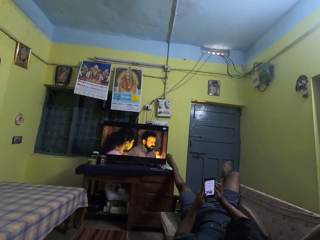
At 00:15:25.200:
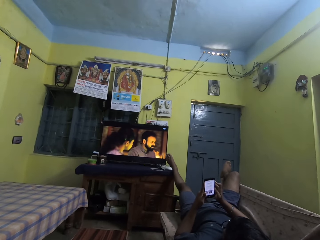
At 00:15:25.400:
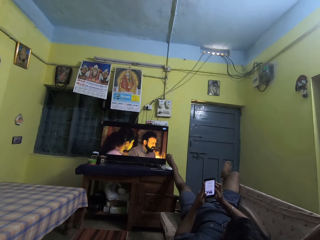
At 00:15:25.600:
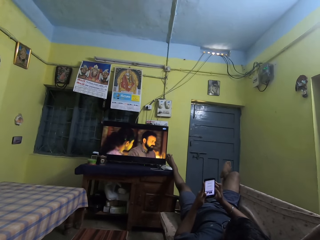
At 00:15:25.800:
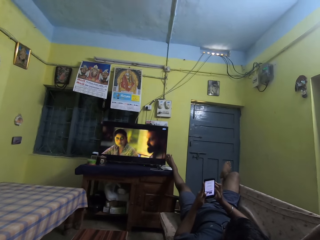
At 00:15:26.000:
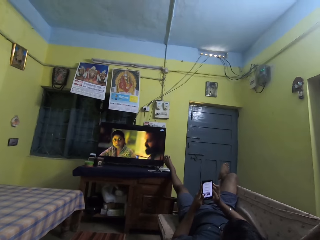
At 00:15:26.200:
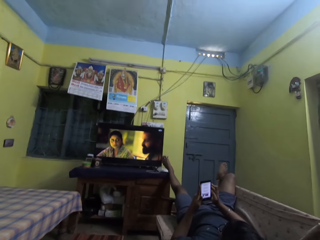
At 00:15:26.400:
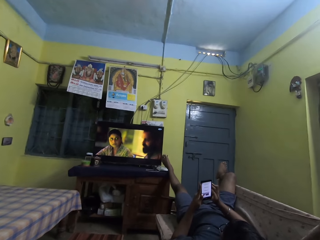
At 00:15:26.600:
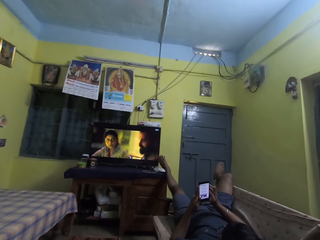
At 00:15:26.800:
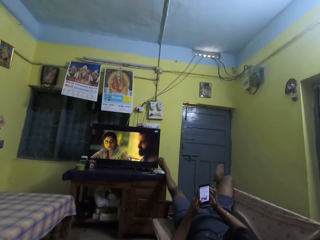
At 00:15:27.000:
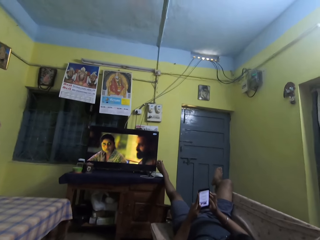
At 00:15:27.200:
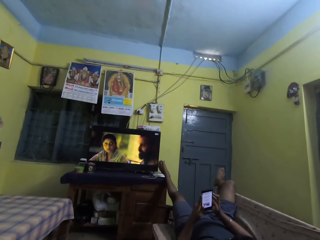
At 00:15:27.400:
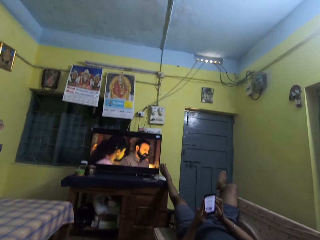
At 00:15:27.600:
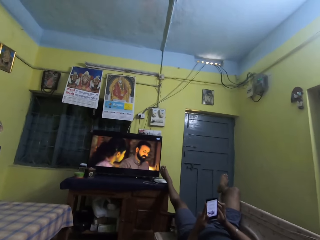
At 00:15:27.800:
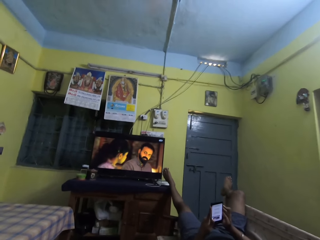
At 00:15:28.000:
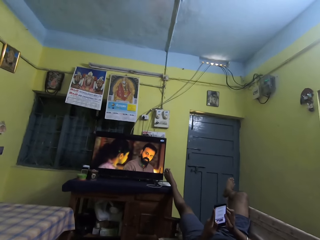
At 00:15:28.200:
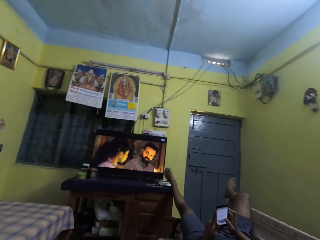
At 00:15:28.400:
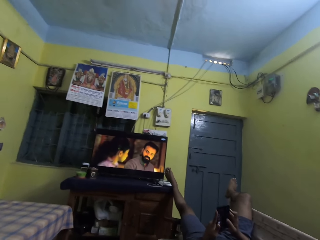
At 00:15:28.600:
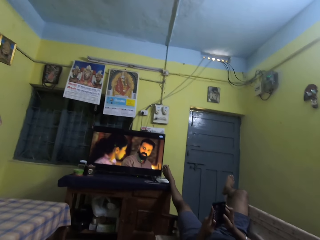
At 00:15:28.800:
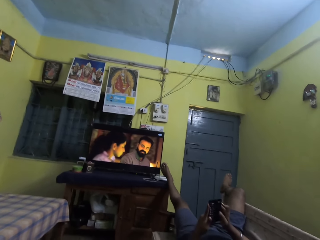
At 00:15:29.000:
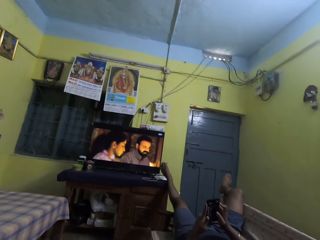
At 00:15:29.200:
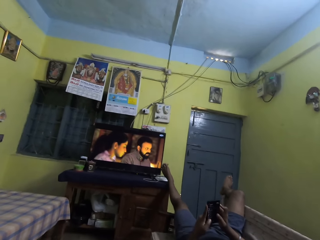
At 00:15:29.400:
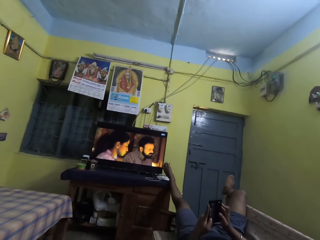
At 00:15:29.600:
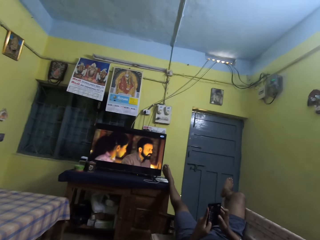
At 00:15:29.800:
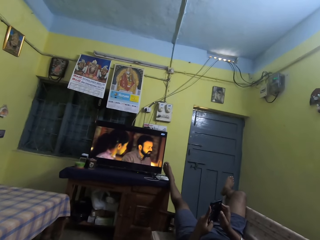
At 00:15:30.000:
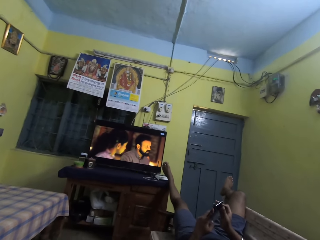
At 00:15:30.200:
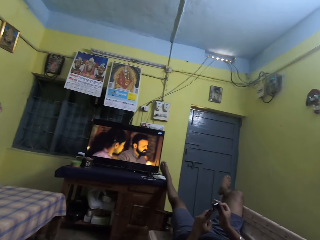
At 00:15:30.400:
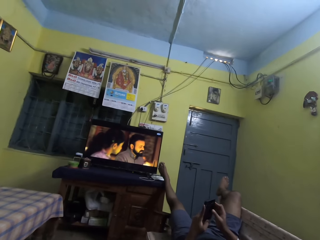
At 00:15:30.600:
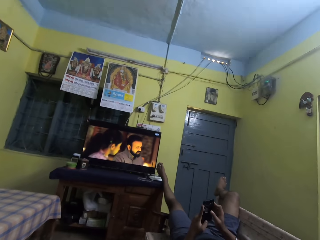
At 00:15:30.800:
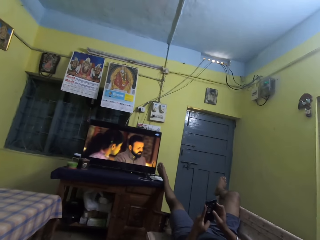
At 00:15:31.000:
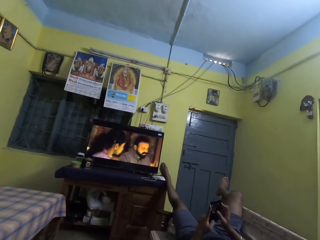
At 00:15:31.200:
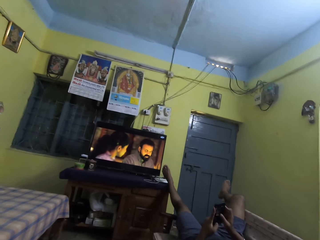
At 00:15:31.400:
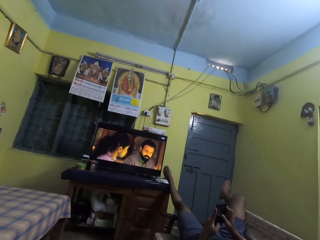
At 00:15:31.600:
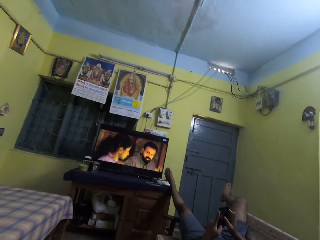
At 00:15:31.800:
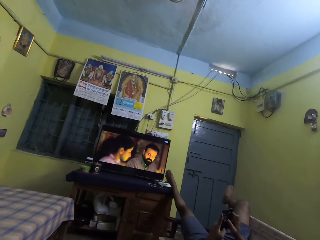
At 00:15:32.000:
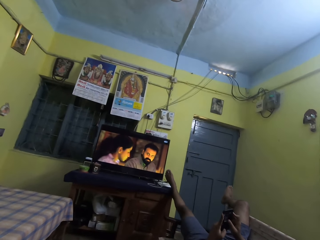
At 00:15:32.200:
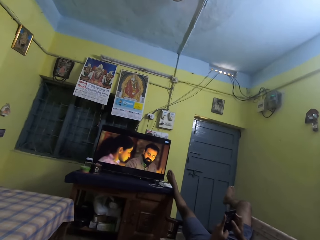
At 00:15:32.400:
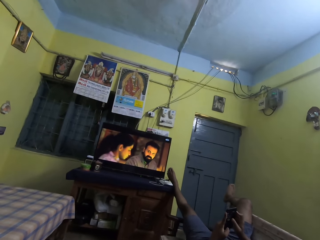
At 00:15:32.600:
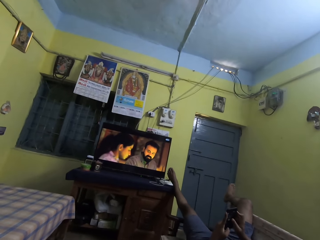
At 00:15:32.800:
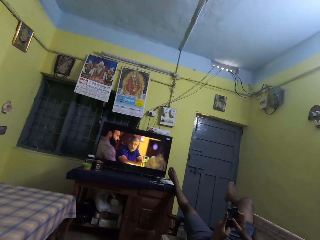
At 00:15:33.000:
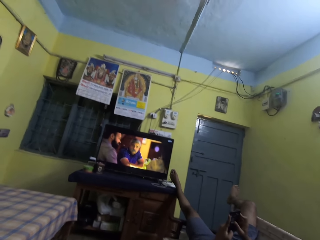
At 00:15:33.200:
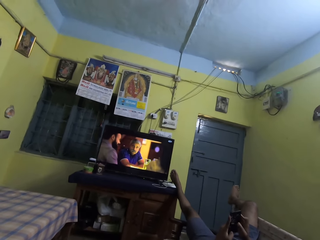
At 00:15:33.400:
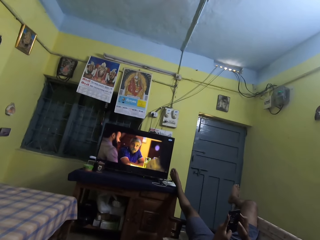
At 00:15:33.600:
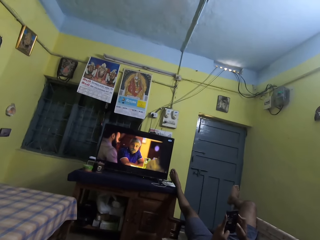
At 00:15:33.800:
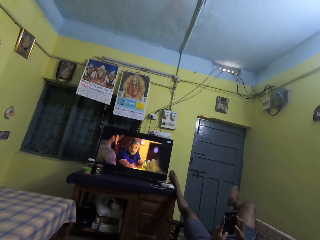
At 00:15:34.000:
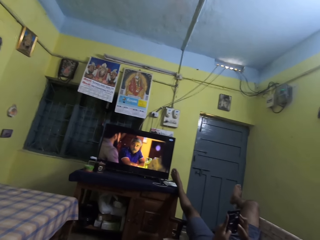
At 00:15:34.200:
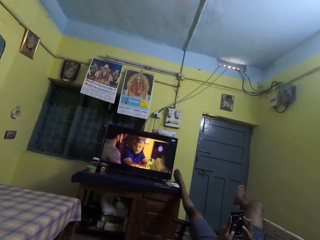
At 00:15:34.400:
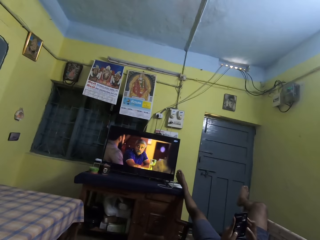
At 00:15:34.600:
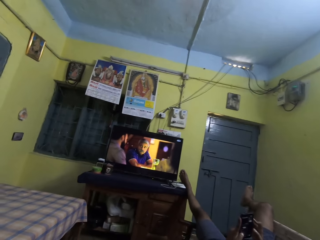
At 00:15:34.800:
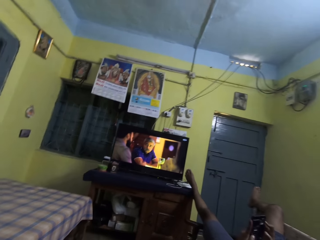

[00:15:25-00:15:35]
The camera wearer zooms in the camera.

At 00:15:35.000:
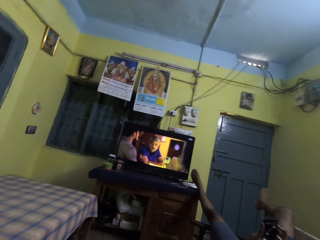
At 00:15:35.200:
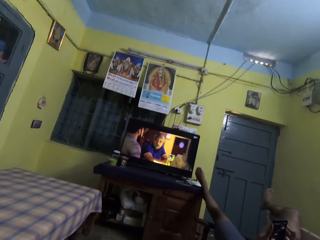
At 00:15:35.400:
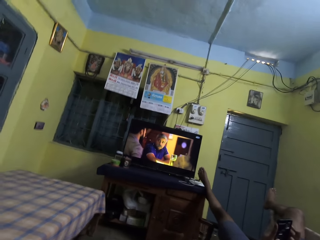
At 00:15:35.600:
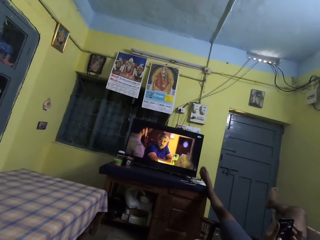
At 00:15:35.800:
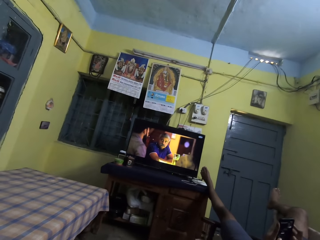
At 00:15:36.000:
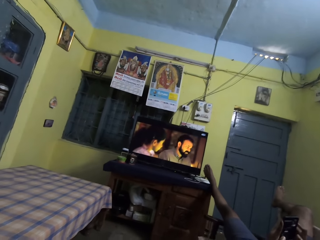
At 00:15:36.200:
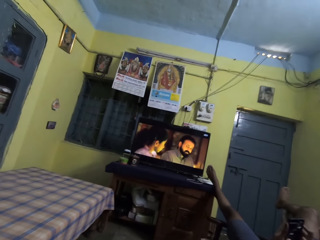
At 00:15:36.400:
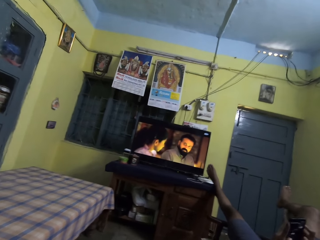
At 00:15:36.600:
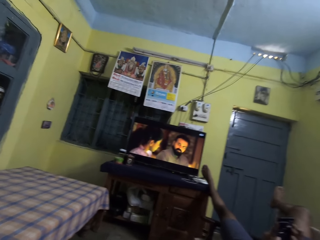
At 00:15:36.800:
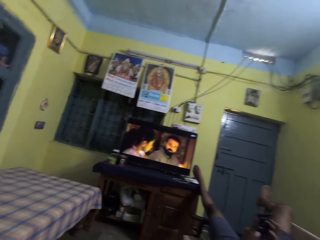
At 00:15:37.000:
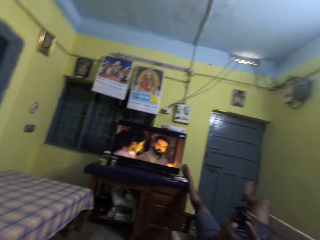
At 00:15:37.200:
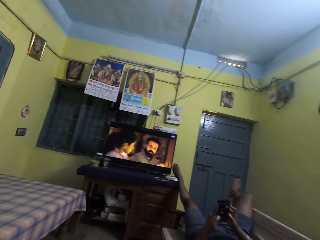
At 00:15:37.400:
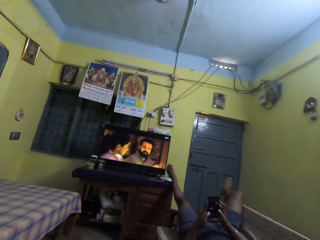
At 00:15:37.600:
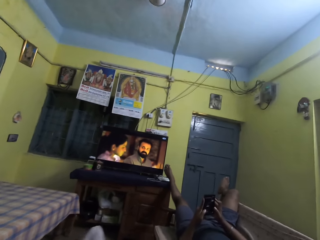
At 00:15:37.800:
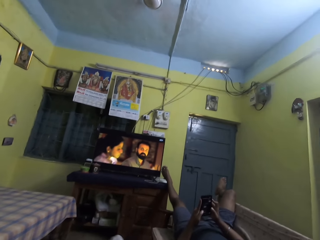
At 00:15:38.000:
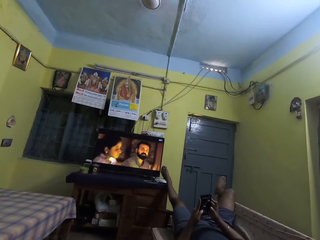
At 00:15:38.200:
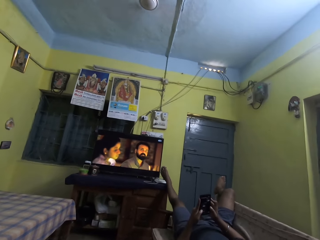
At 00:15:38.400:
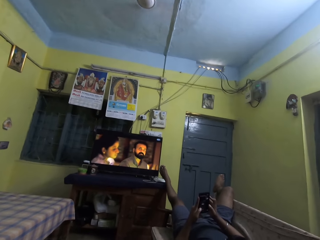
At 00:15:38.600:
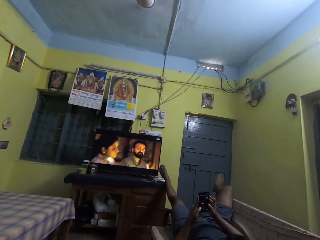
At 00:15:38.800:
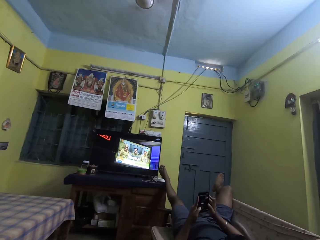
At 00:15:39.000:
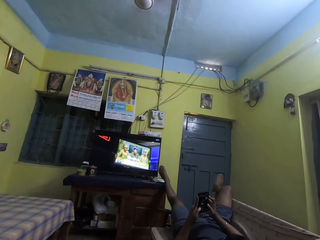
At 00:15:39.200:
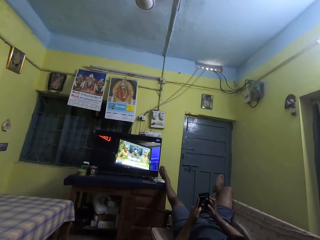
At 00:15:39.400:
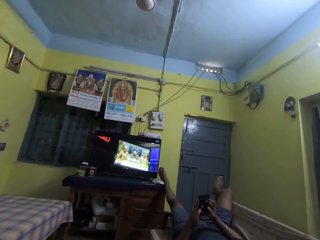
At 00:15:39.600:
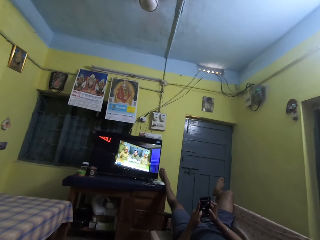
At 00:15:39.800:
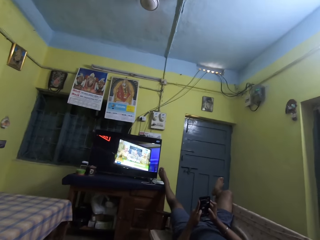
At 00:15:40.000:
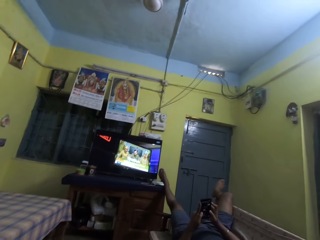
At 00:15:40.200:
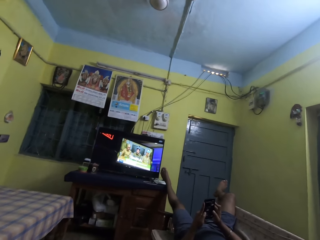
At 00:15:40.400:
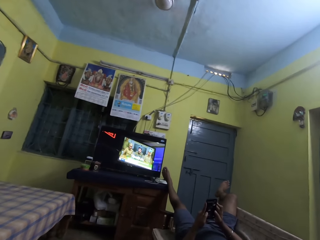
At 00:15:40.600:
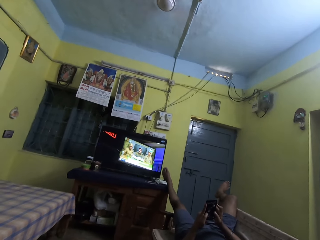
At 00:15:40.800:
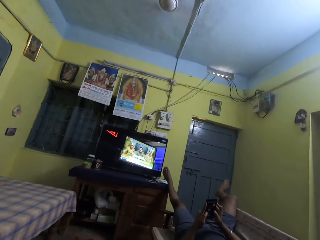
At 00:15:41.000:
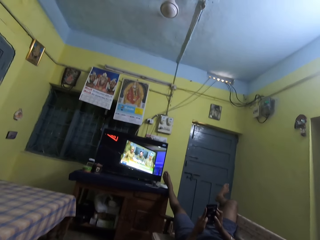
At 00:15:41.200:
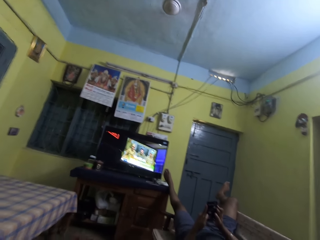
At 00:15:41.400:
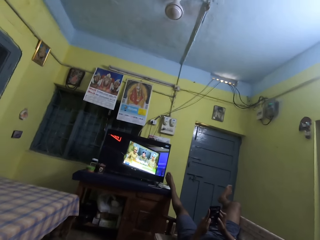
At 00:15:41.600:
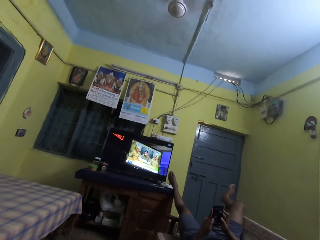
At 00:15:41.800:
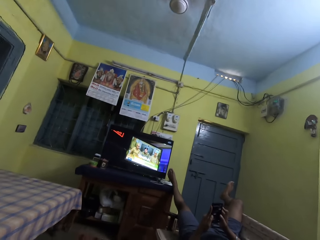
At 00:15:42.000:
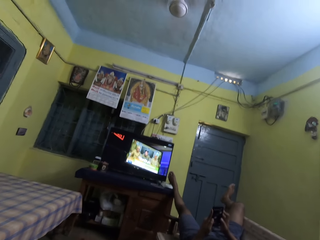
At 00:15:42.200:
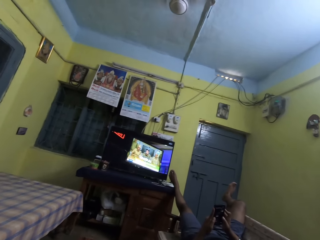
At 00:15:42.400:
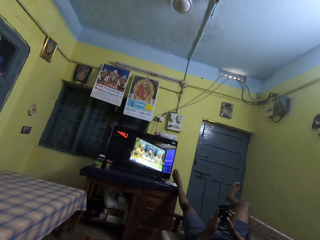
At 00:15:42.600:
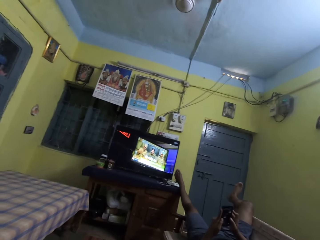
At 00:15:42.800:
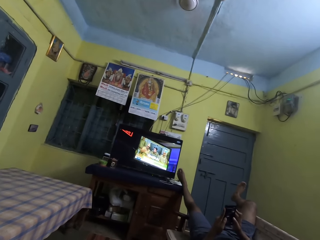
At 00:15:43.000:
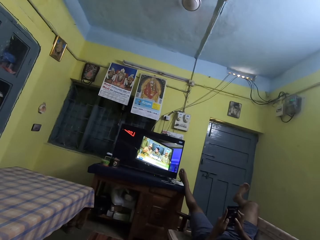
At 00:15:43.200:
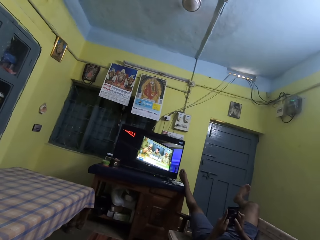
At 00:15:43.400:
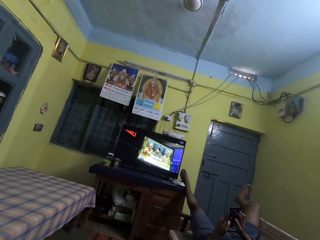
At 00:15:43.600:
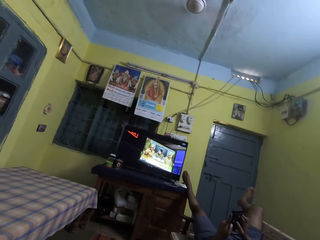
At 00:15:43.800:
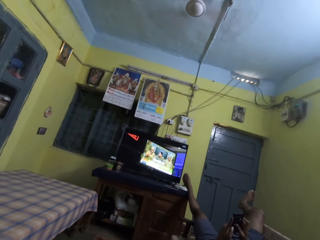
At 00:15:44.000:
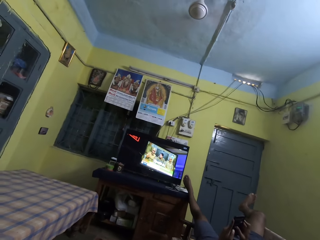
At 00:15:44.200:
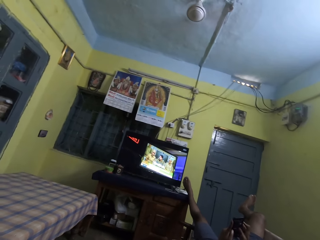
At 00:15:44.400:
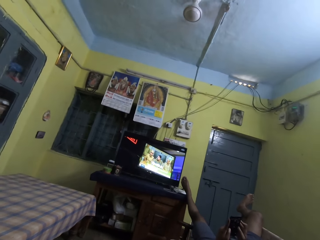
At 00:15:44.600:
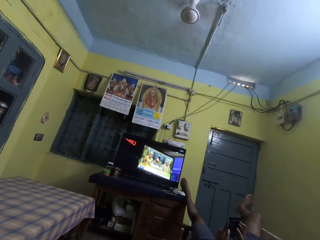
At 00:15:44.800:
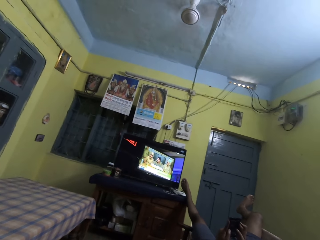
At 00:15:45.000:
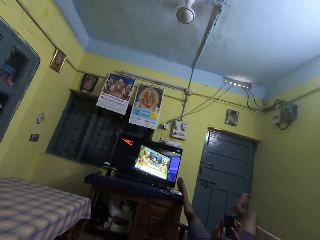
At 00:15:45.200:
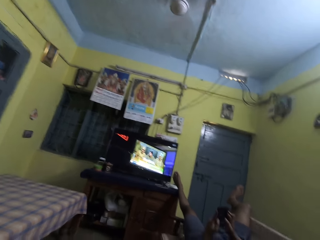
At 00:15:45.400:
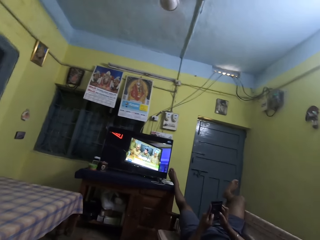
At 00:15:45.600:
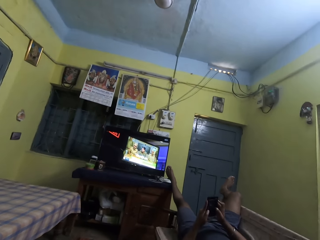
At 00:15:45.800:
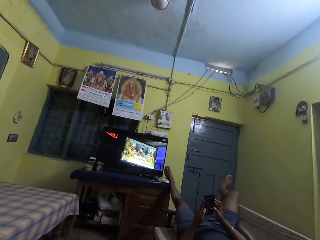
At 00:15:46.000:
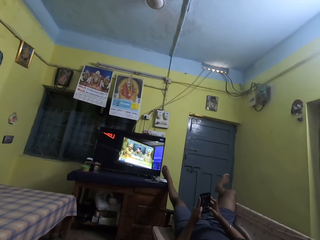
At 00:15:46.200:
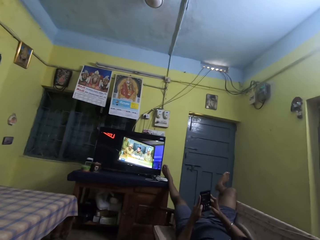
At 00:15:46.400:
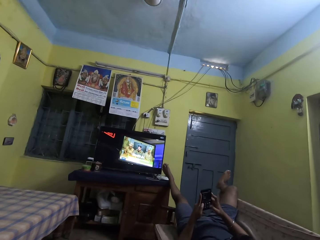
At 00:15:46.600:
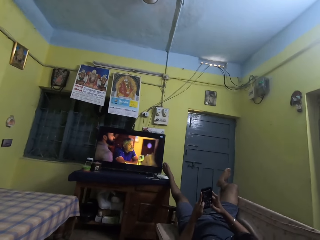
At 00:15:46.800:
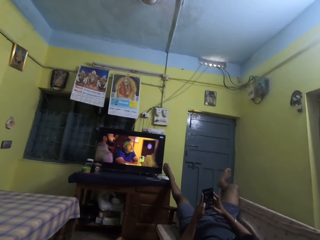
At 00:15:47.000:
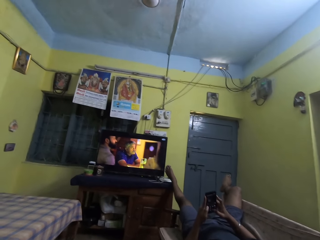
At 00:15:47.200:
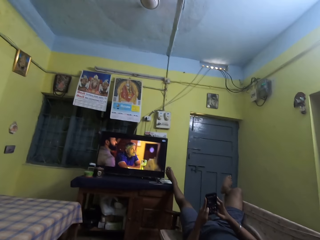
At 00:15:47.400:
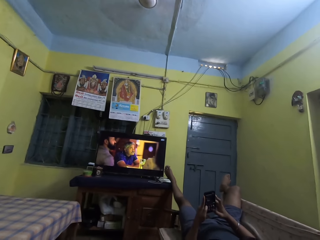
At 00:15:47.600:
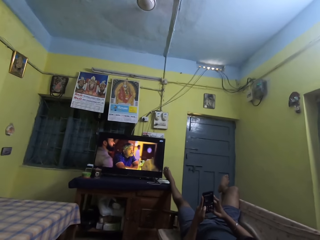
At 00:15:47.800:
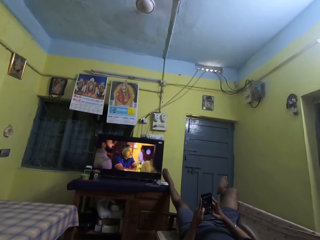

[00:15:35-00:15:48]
The camera wearer moves something.
